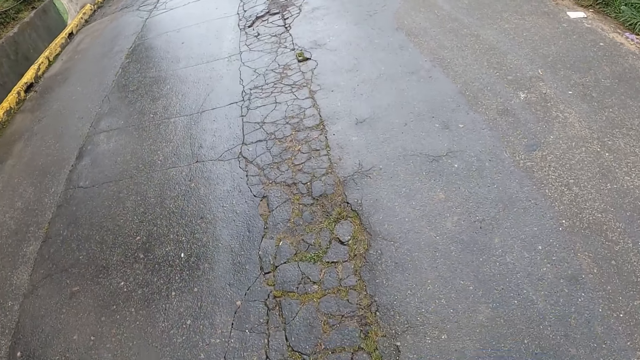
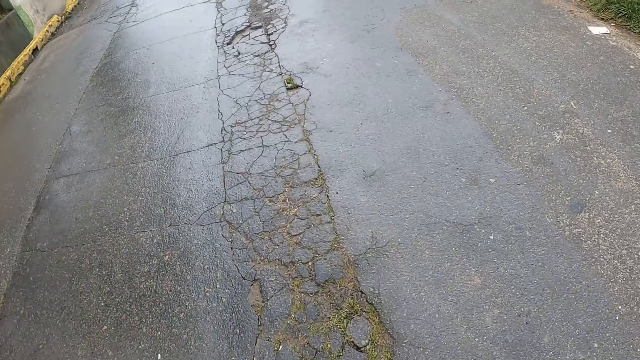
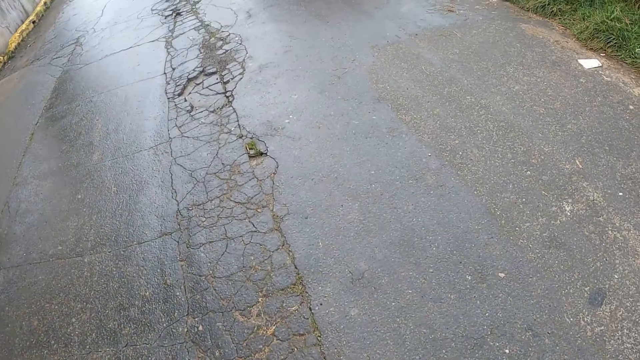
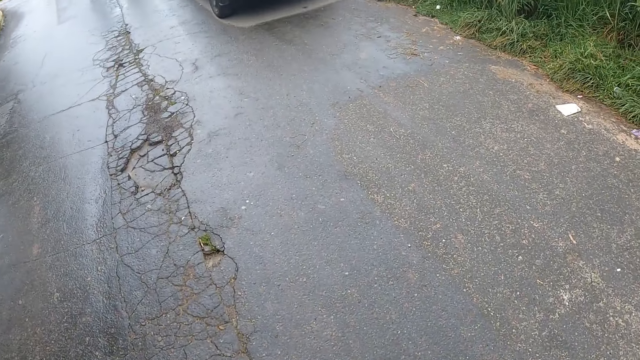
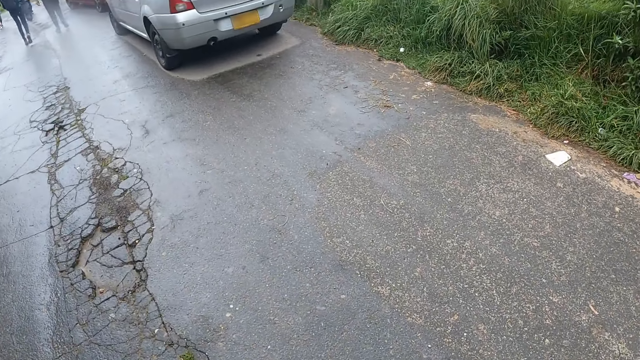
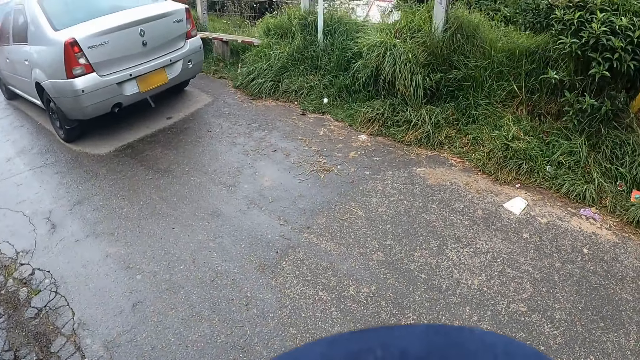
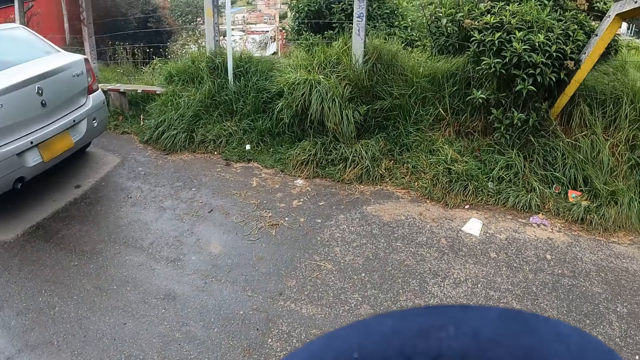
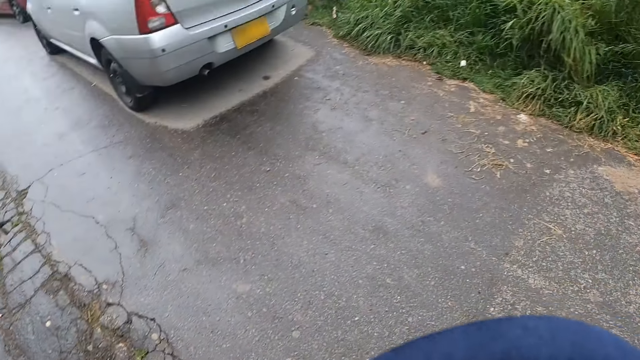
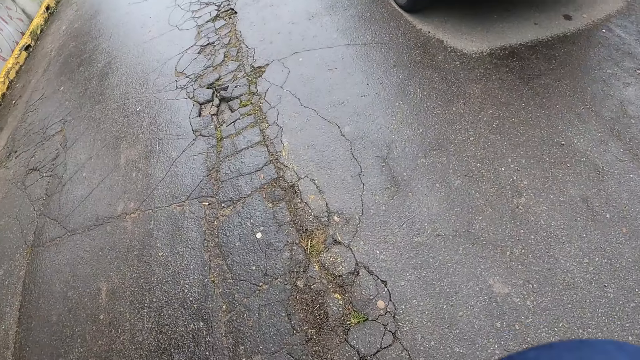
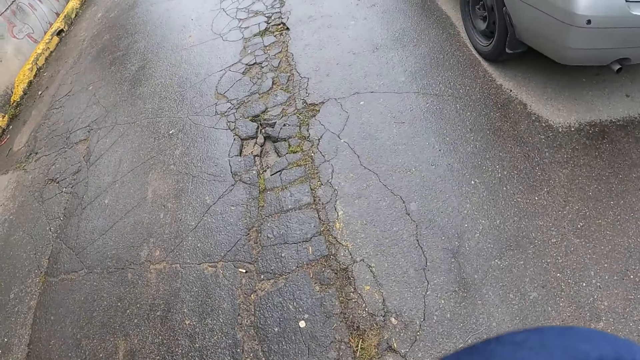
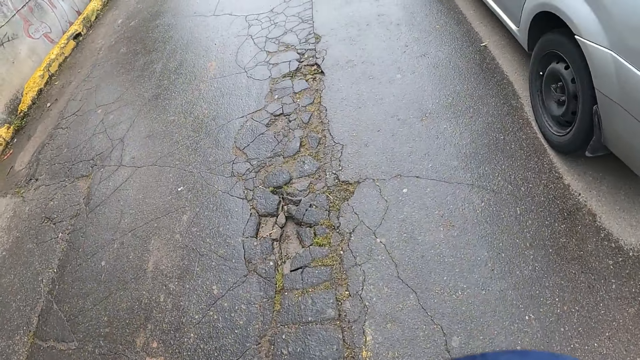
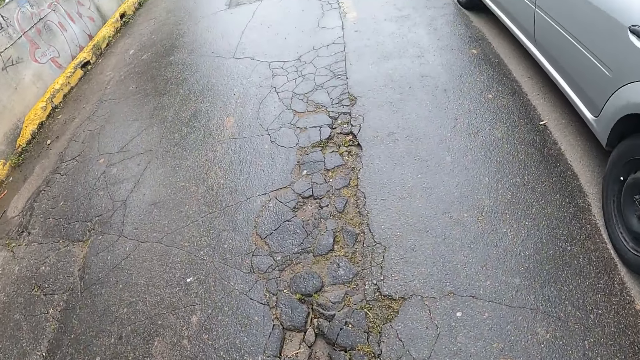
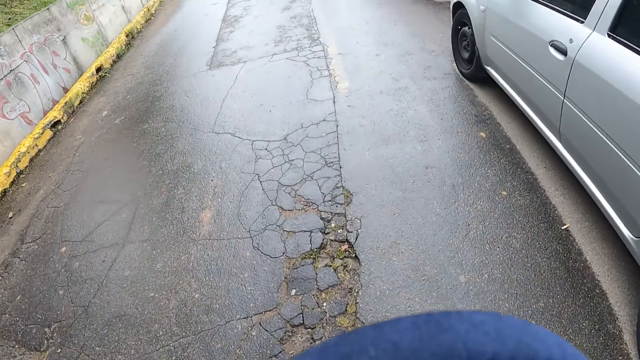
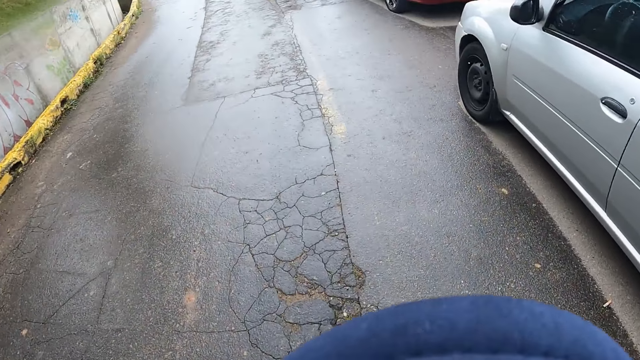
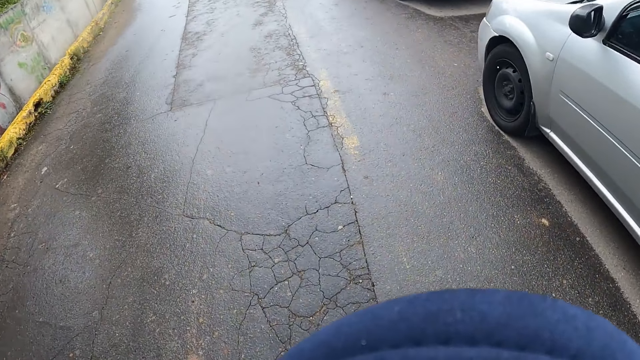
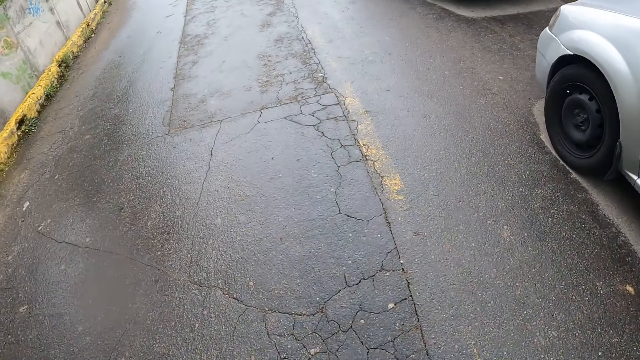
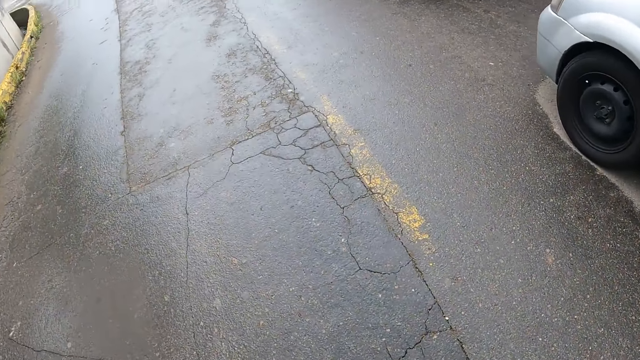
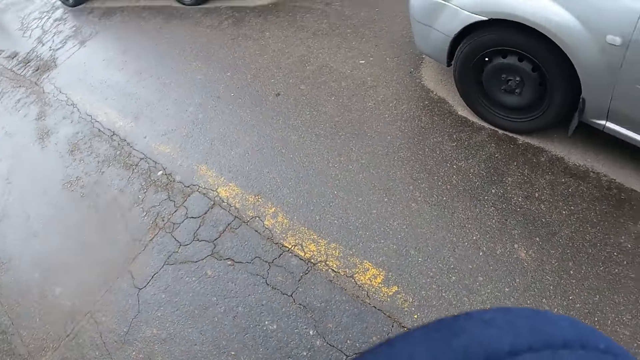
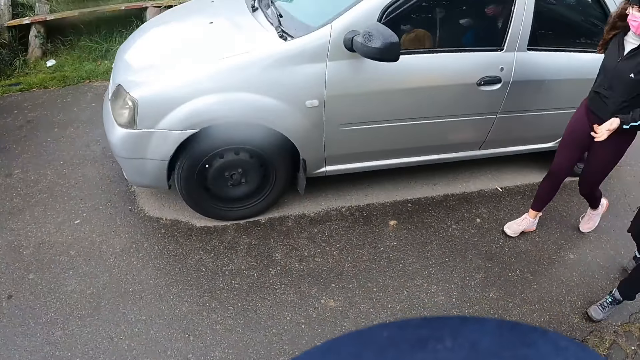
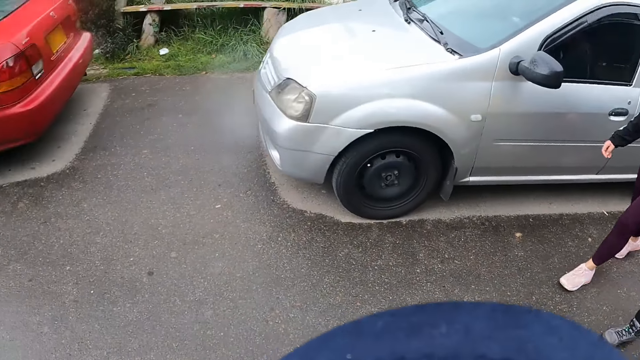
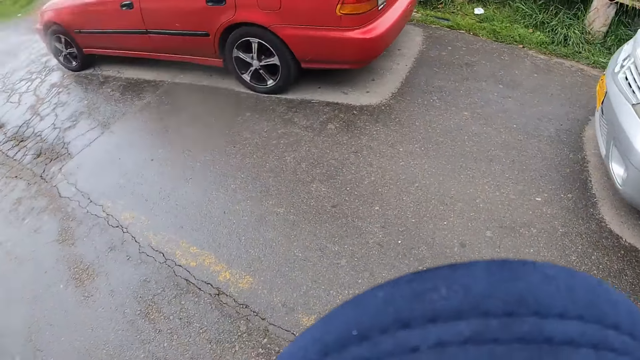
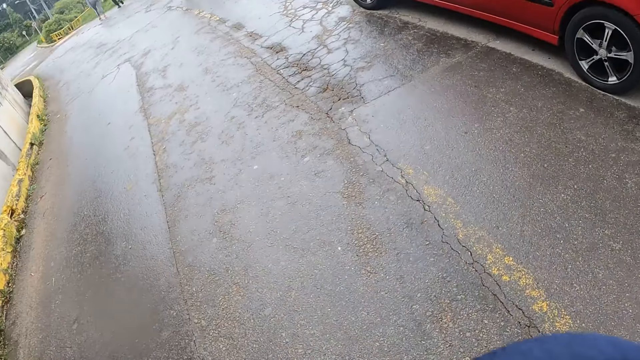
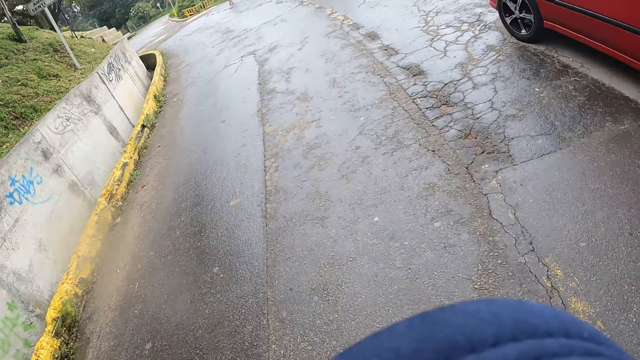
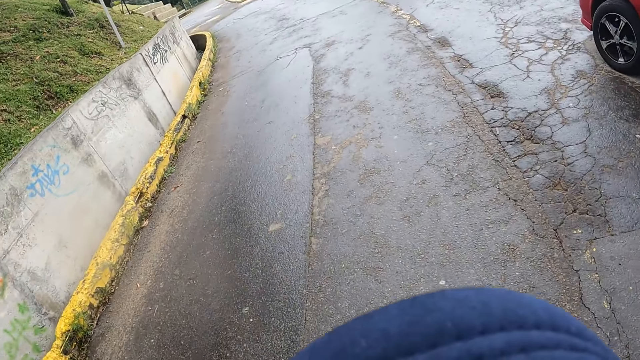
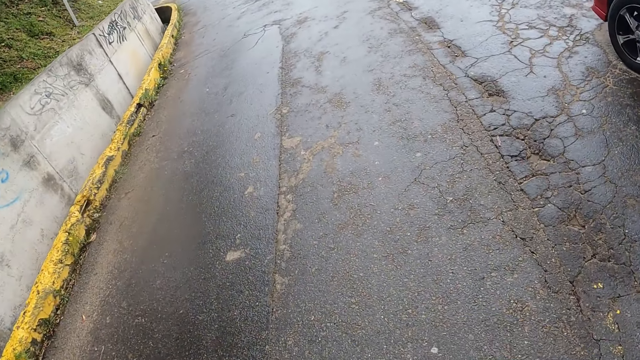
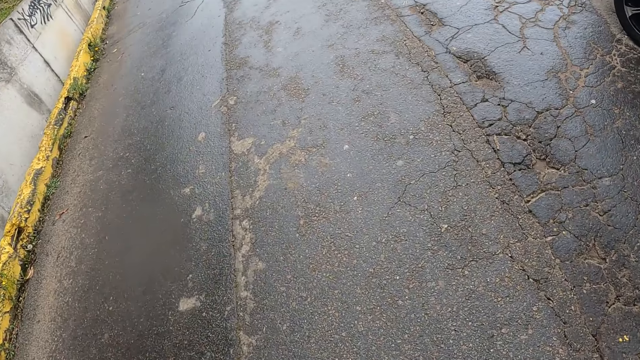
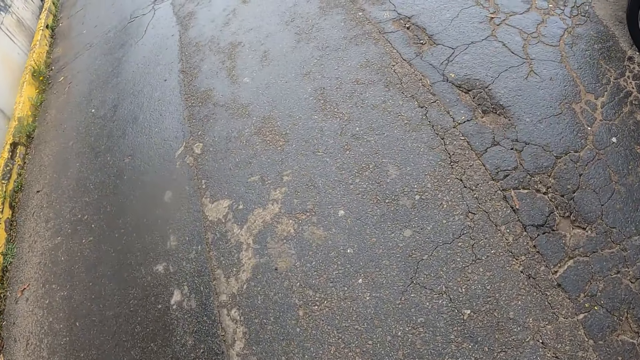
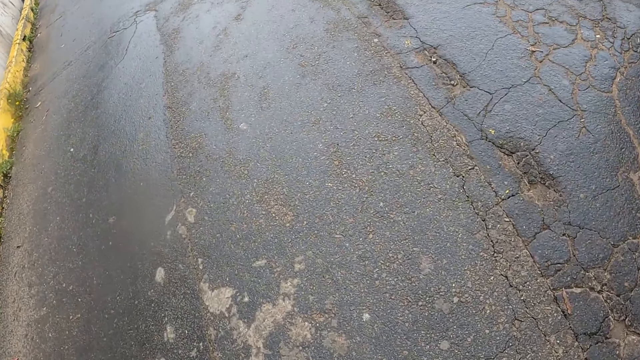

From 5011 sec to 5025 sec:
The camera wearer converses with three women. They walk on the road.

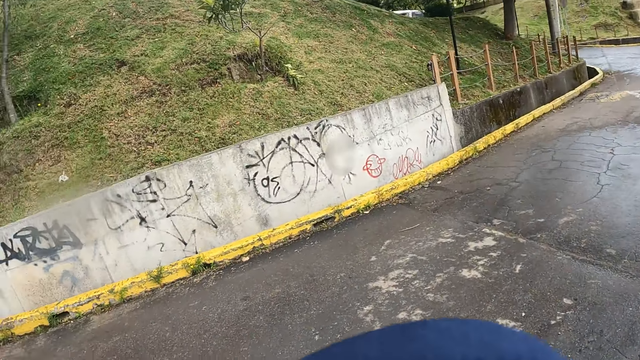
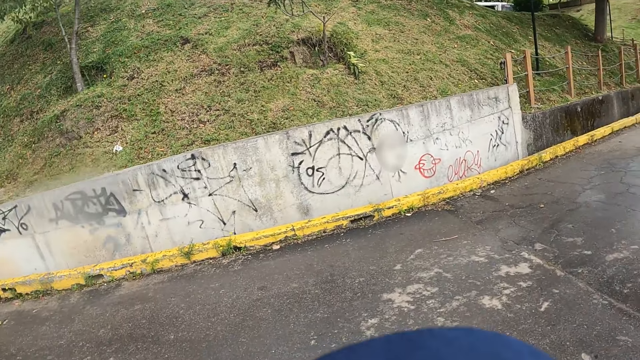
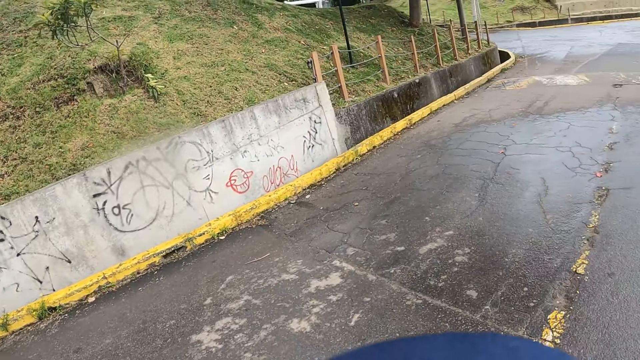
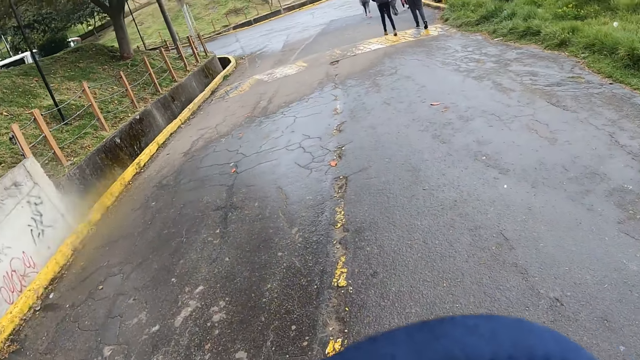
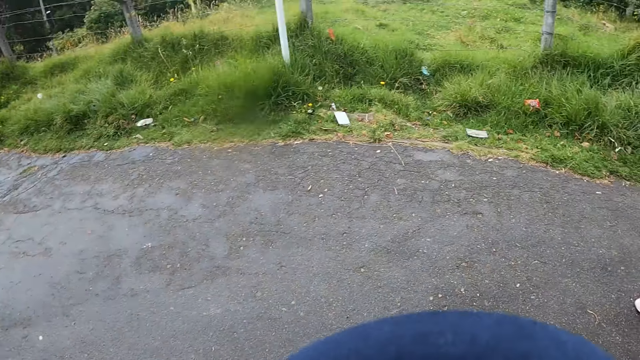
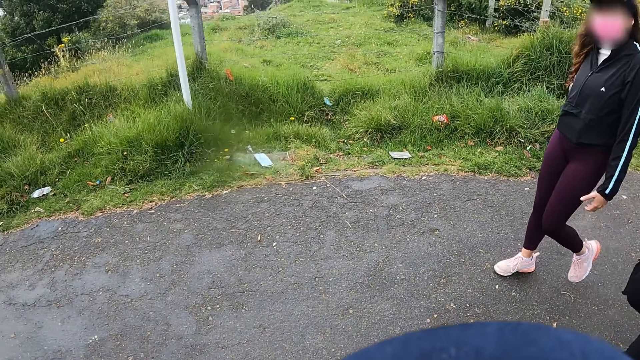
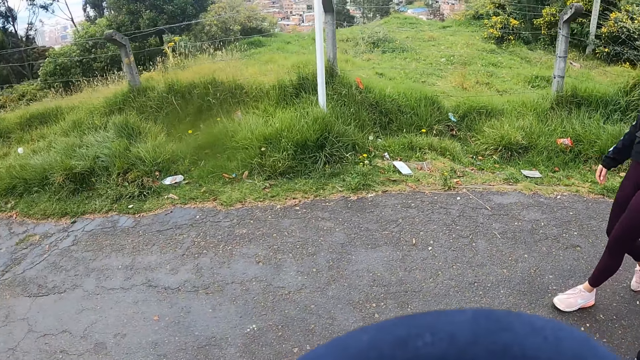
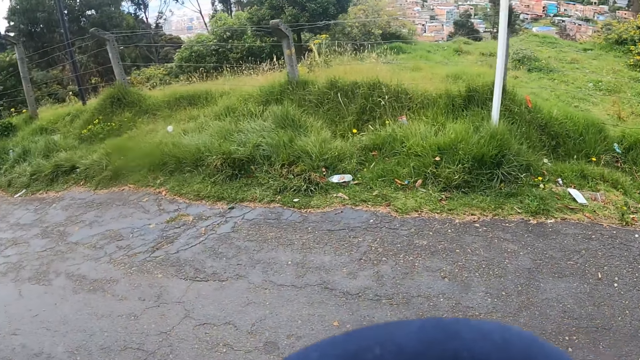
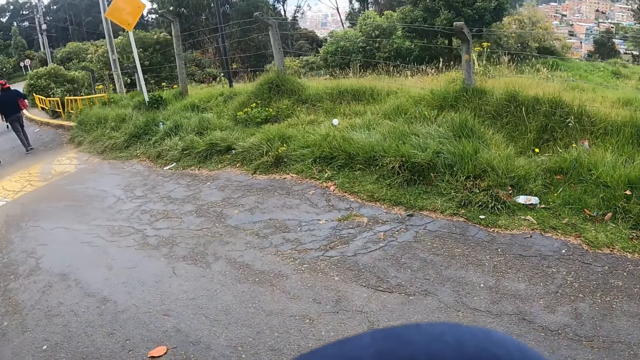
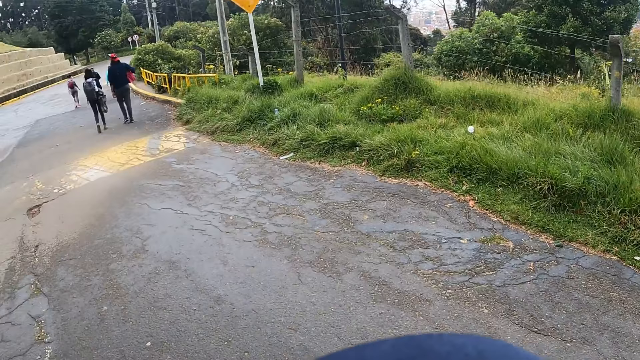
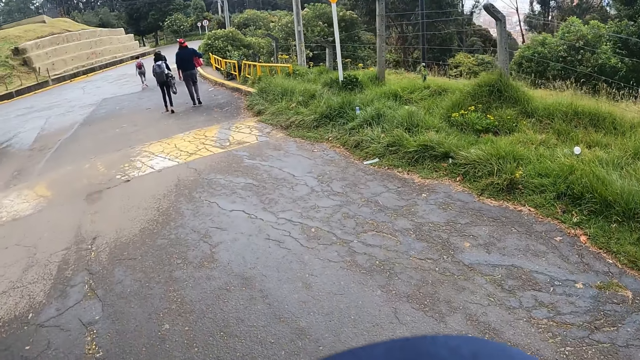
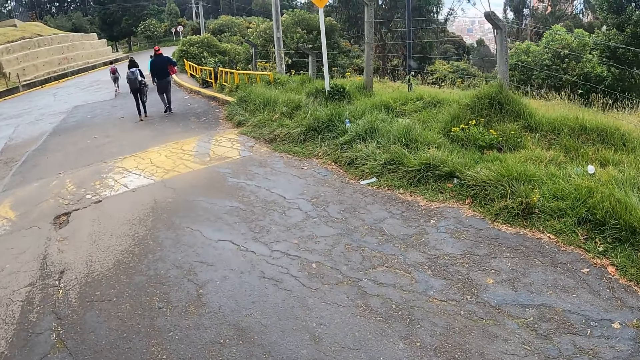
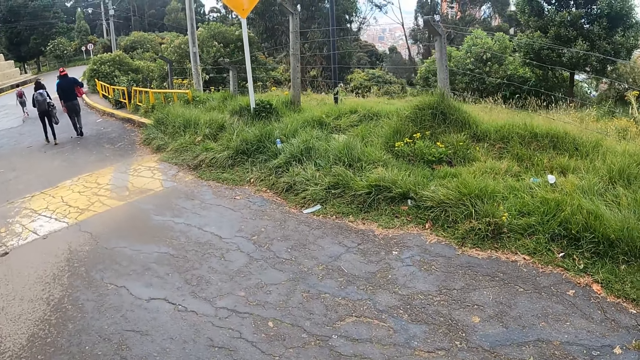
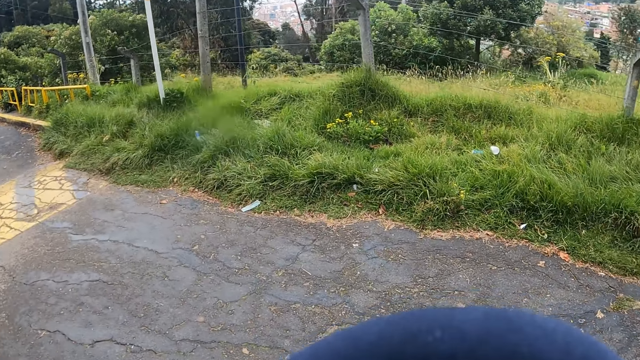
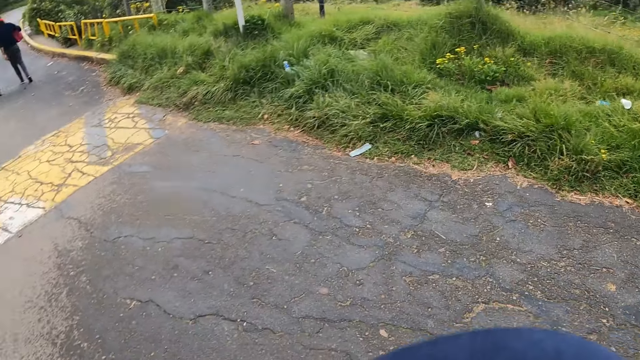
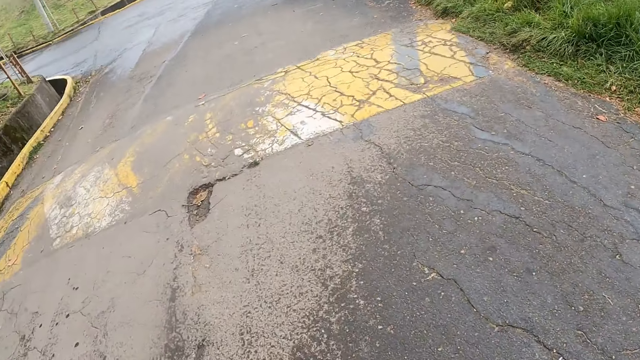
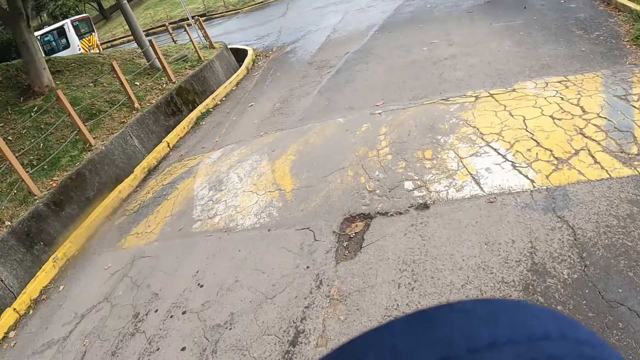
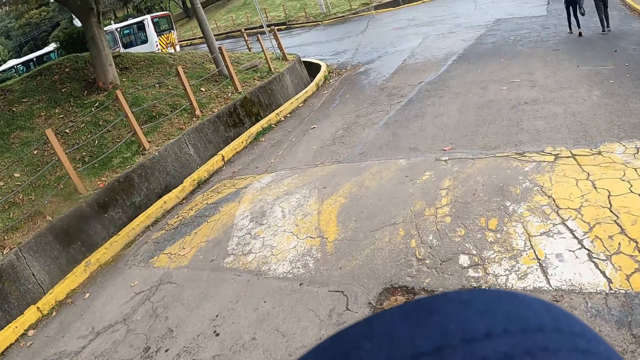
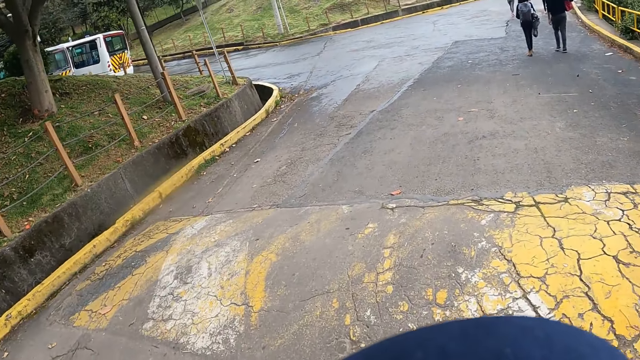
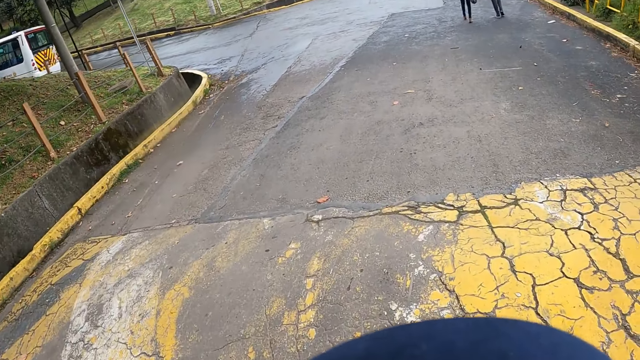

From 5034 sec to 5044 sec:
The camera wearer converses with a woman. They walk on the road.
